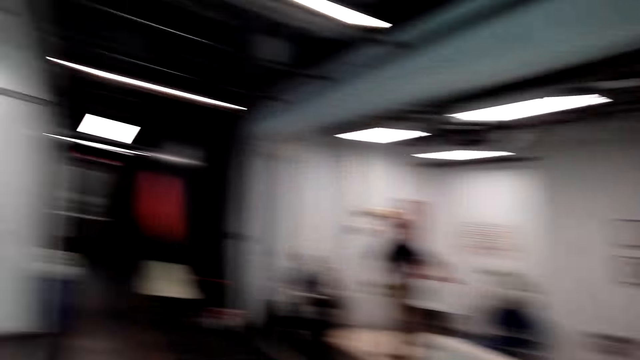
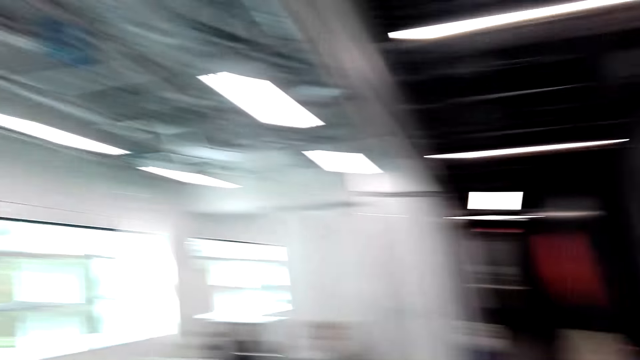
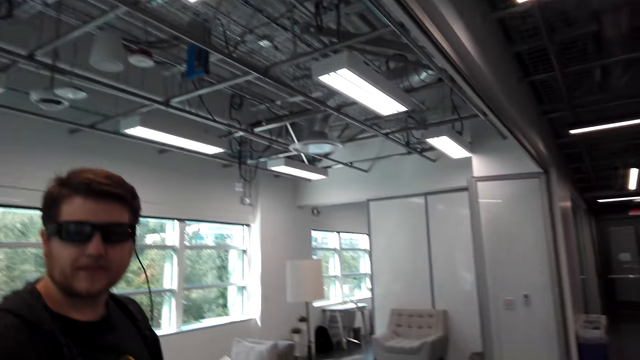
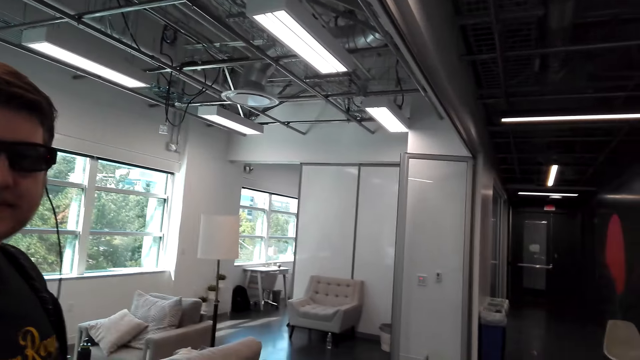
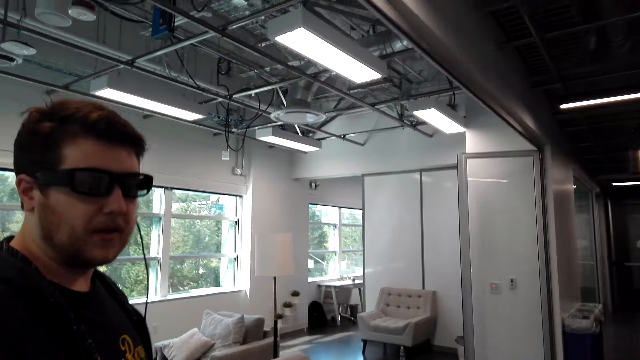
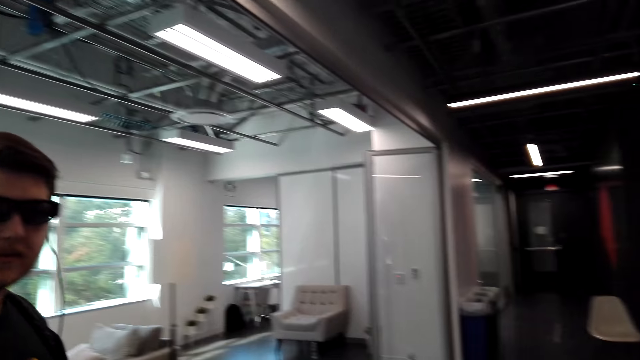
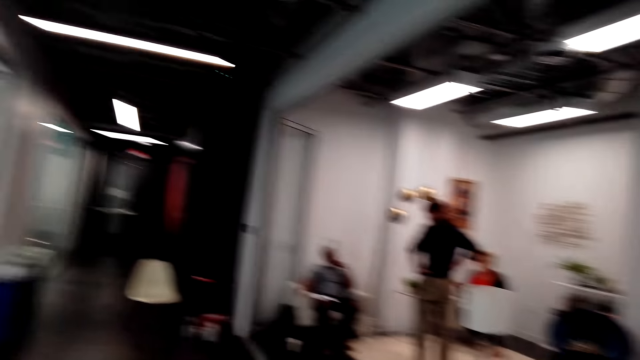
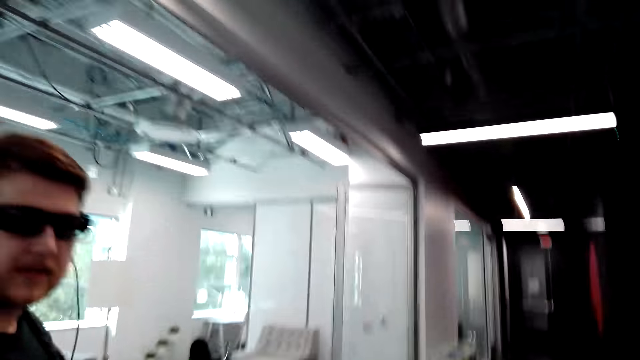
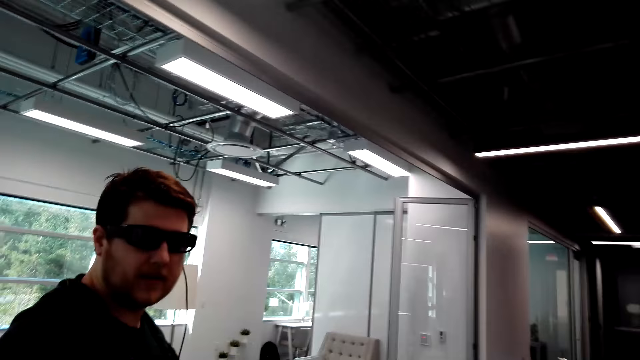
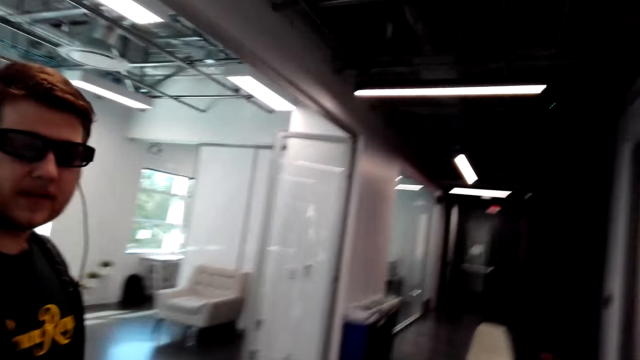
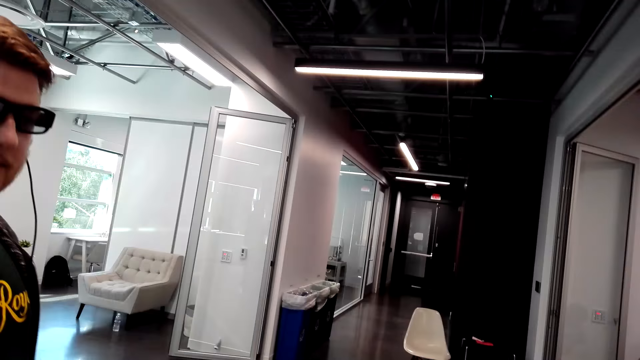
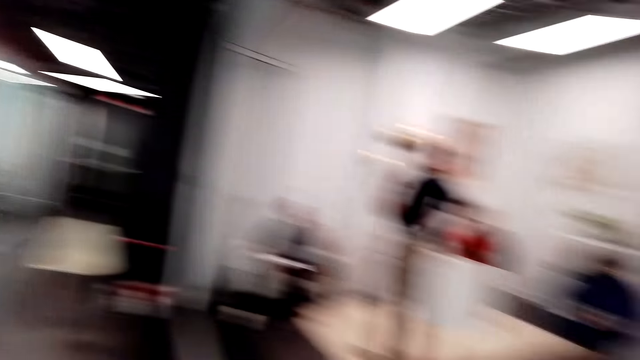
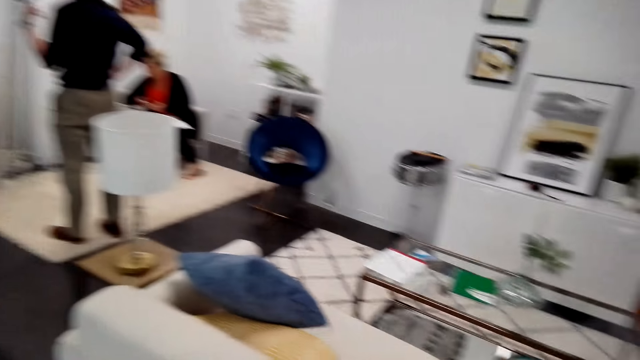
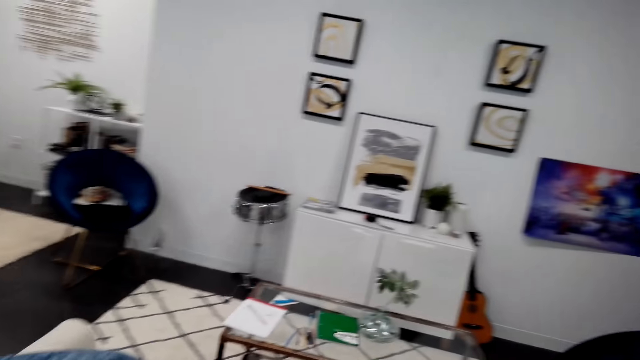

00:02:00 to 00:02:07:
The camera wearer speaks to a person.

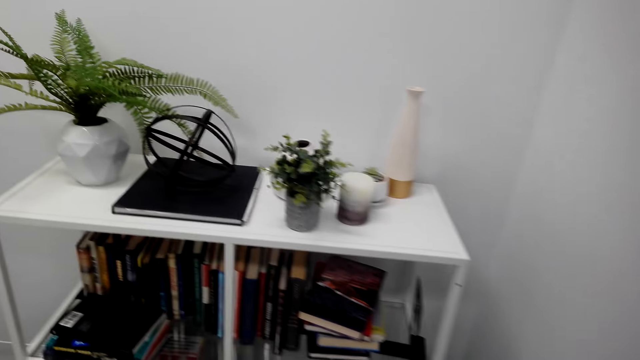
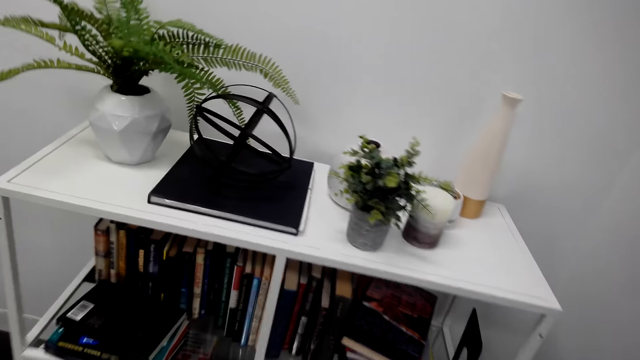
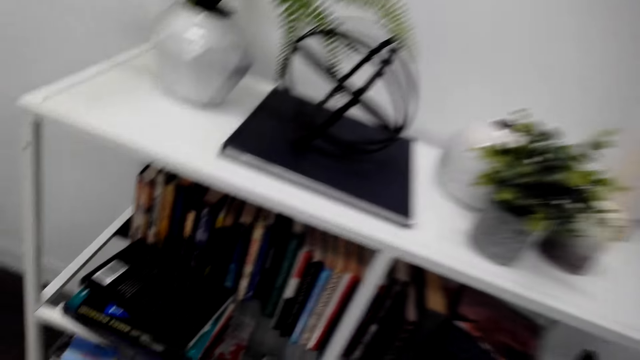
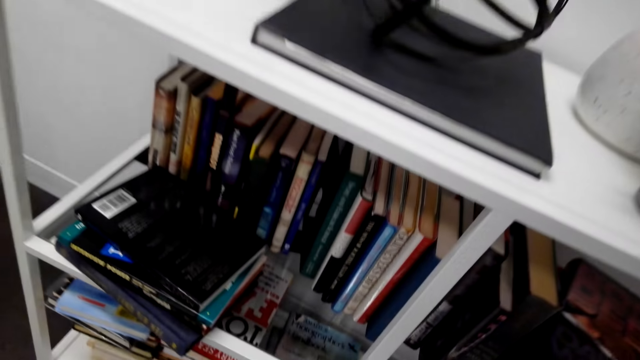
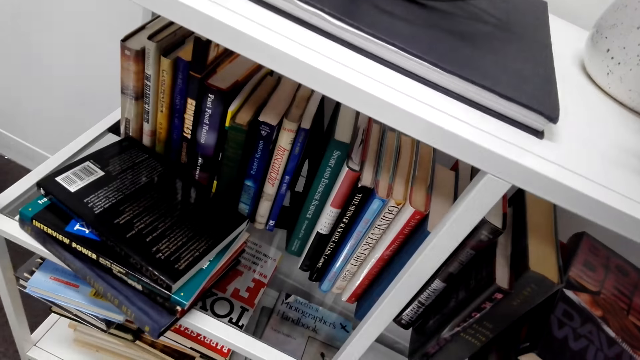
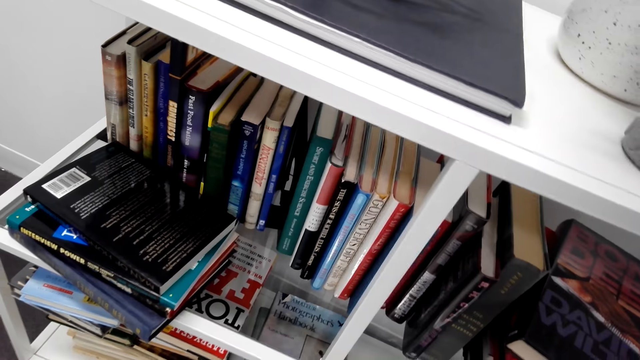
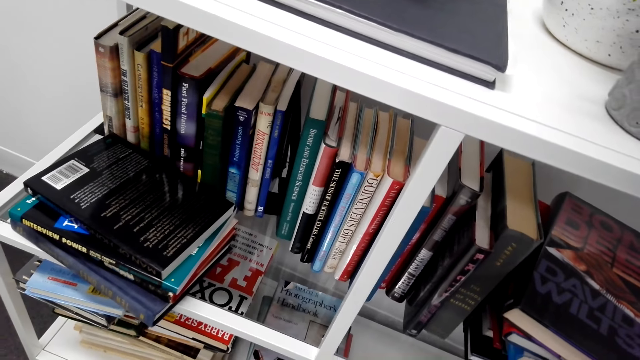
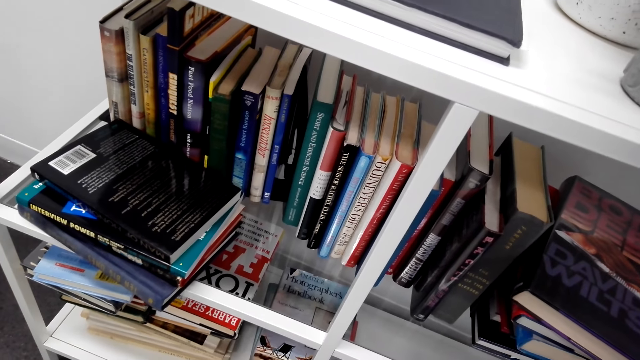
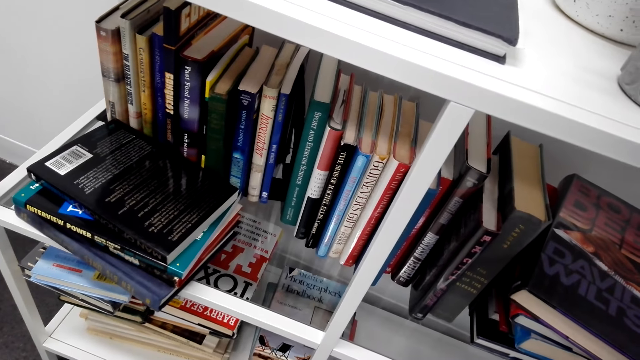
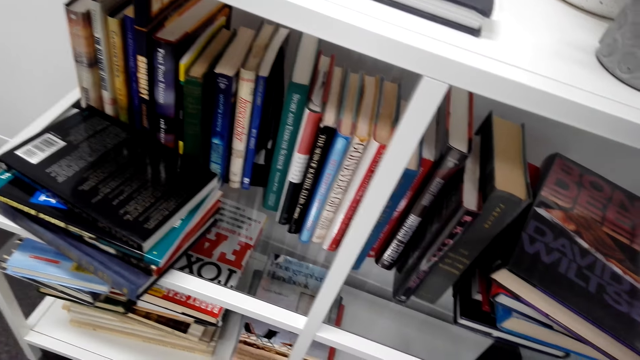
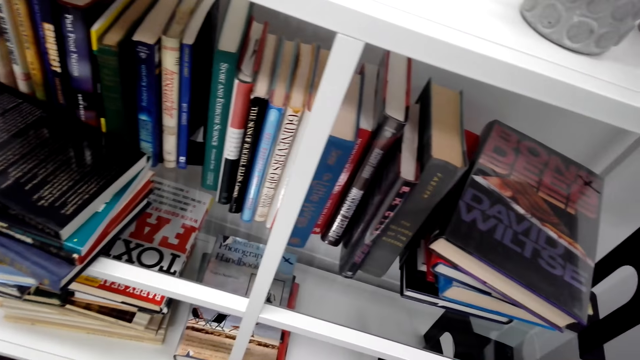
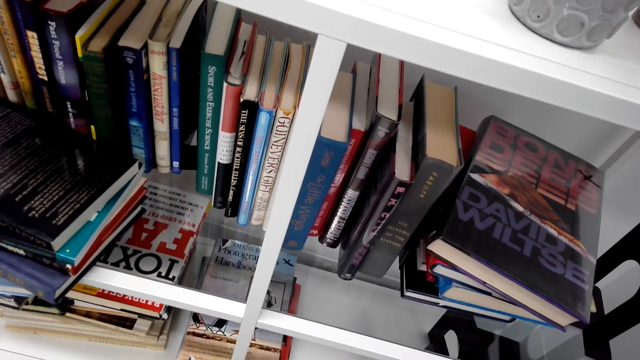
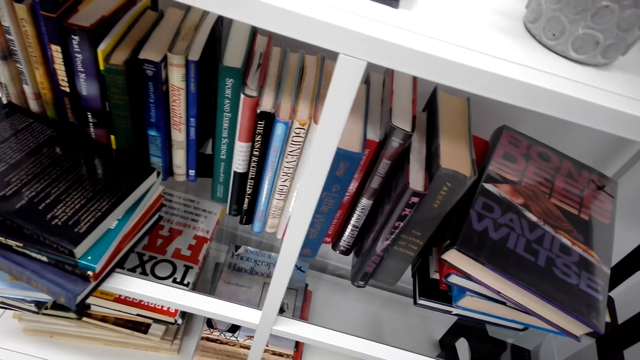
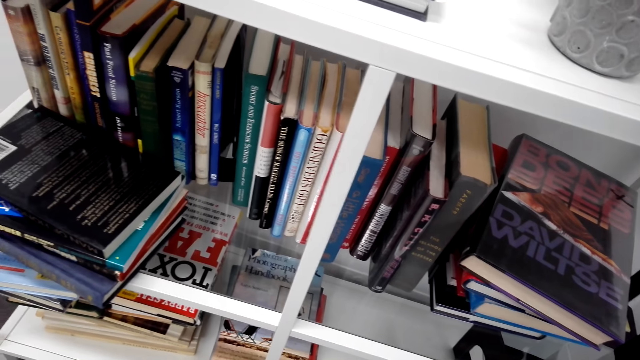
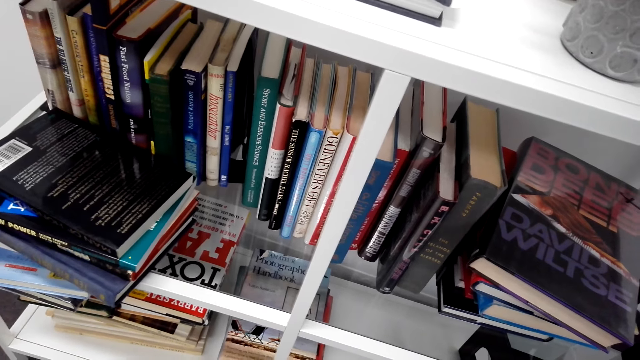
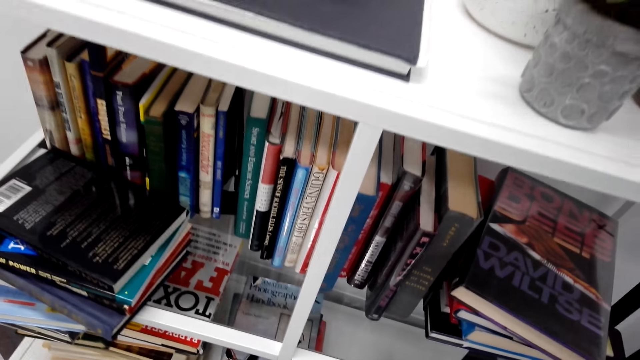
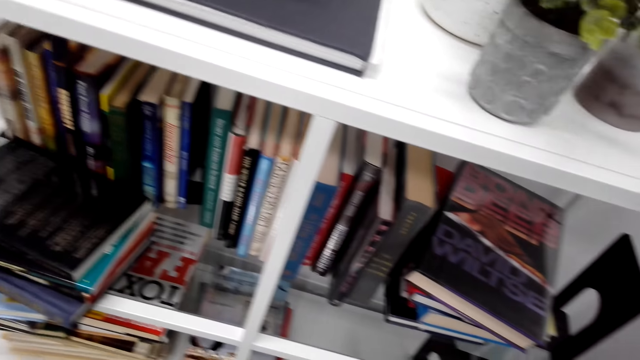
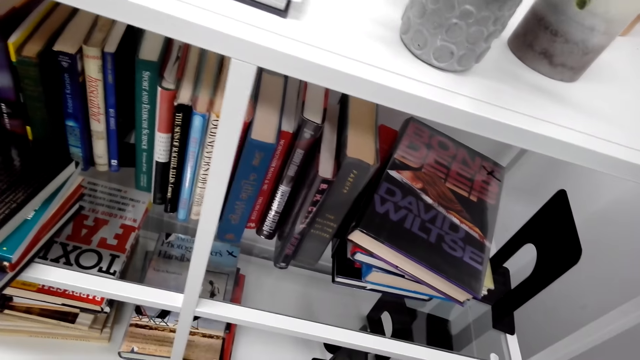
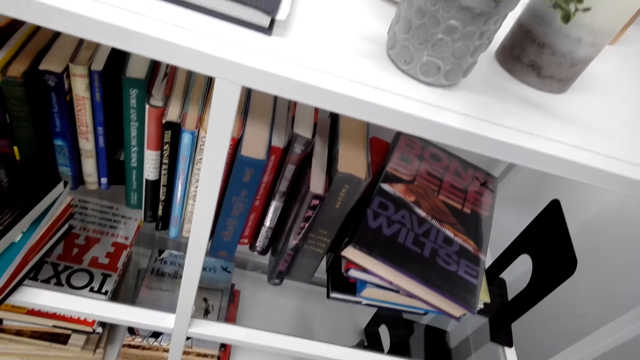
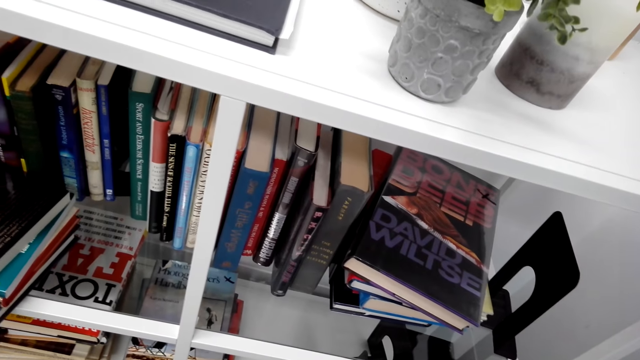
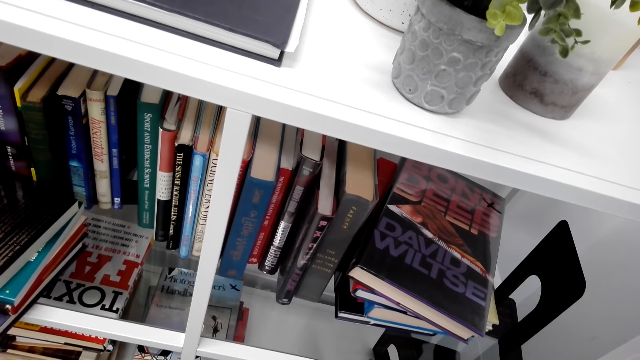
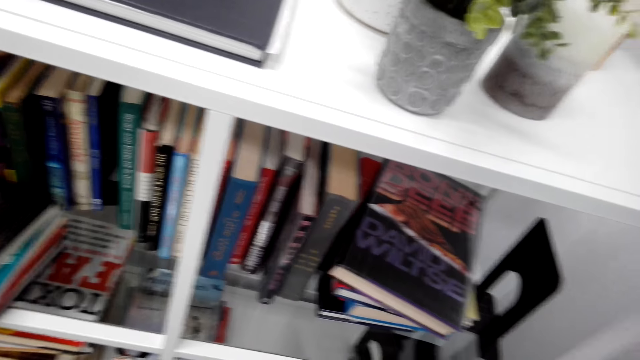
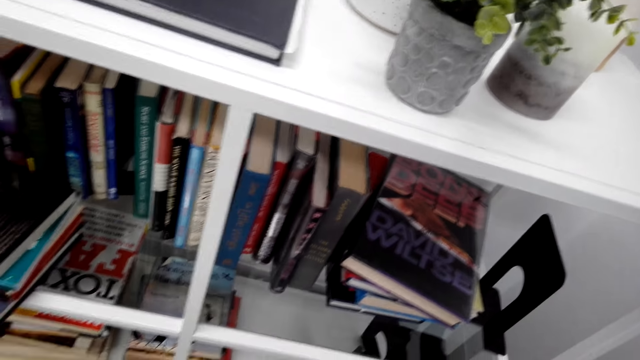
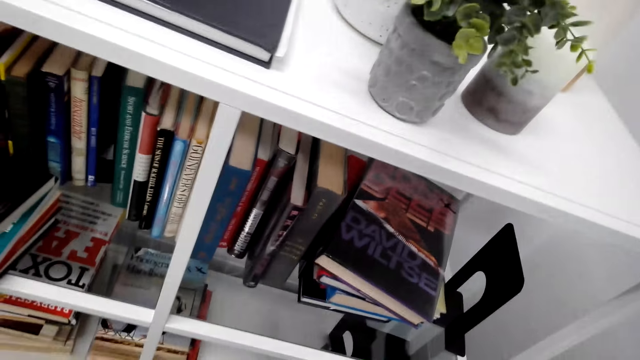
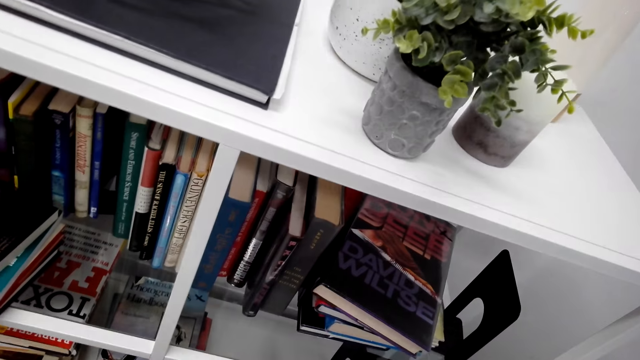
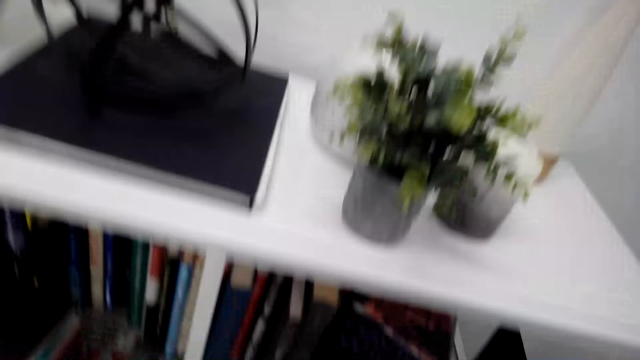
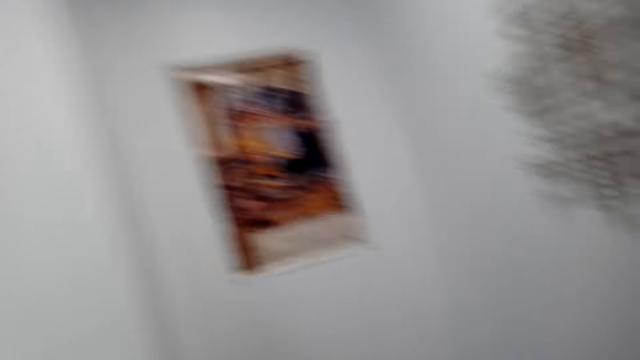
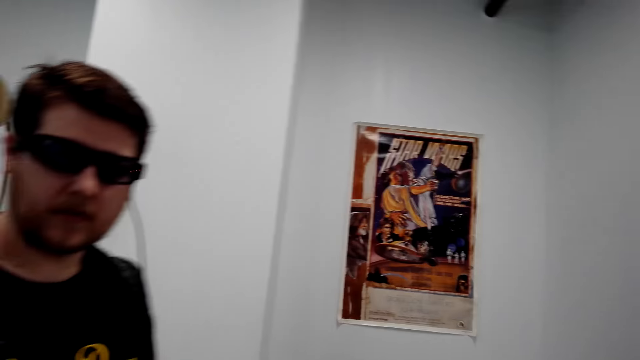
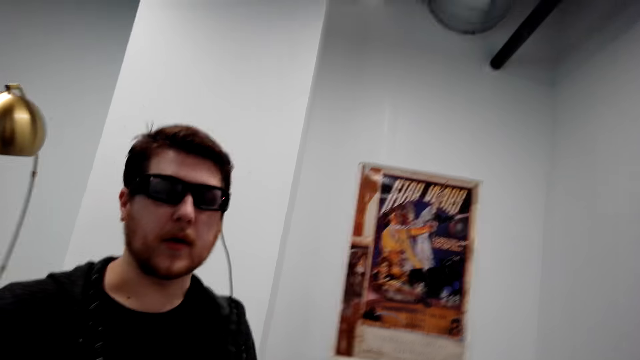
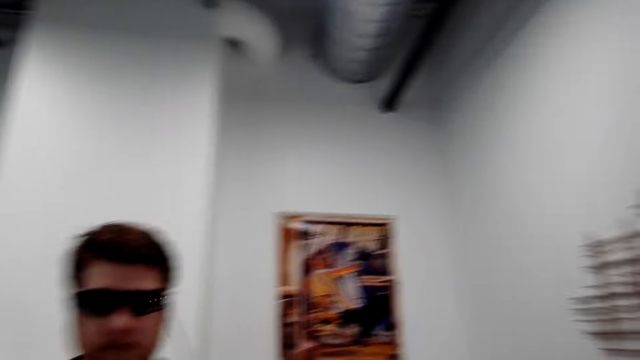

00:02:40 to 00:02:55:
The camera wearer looks at the bookshelf.
